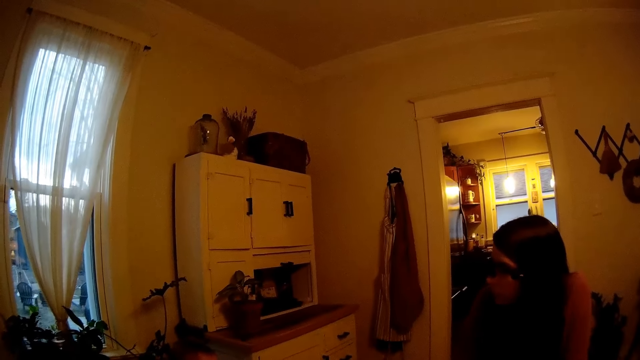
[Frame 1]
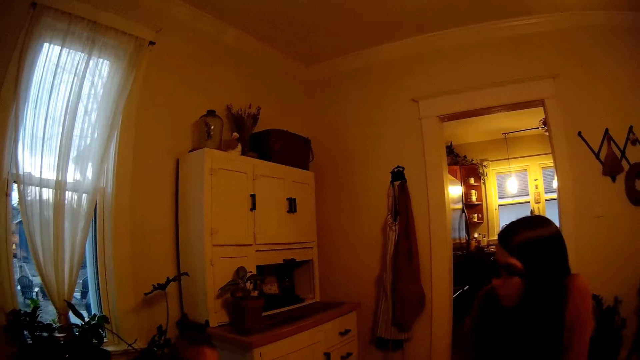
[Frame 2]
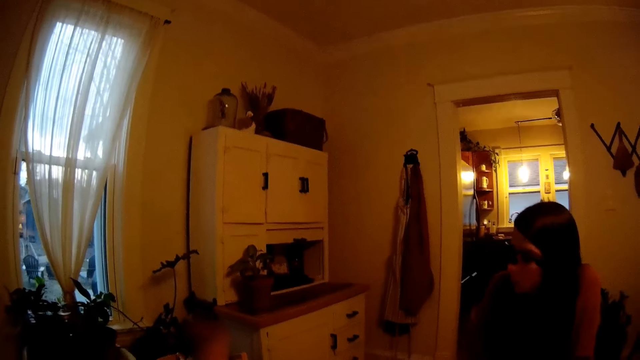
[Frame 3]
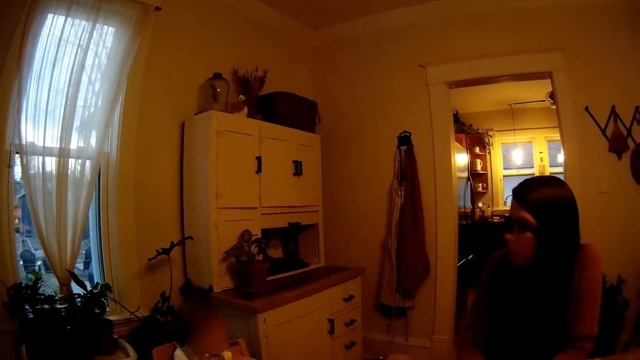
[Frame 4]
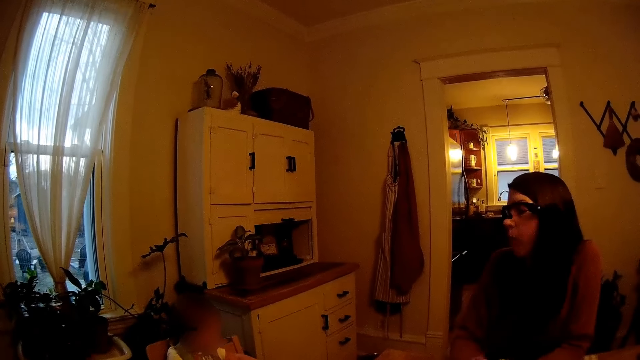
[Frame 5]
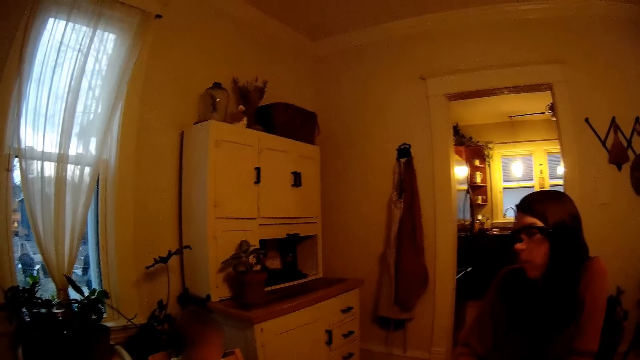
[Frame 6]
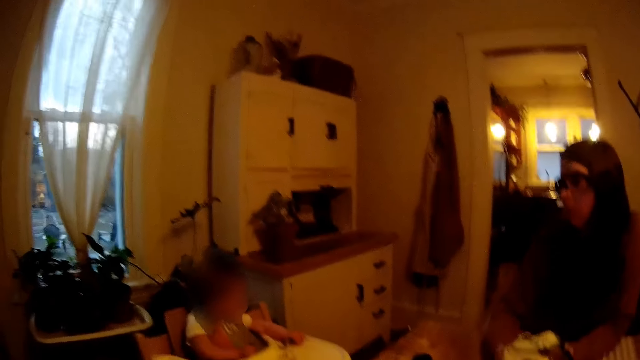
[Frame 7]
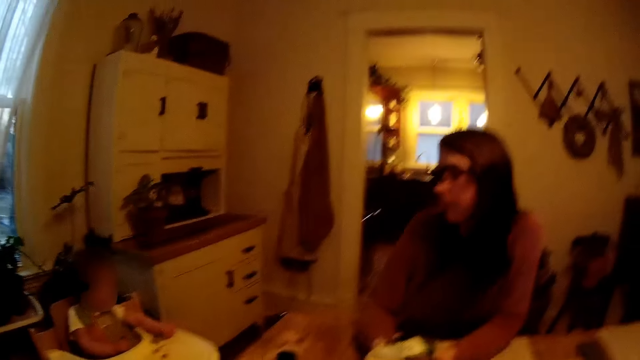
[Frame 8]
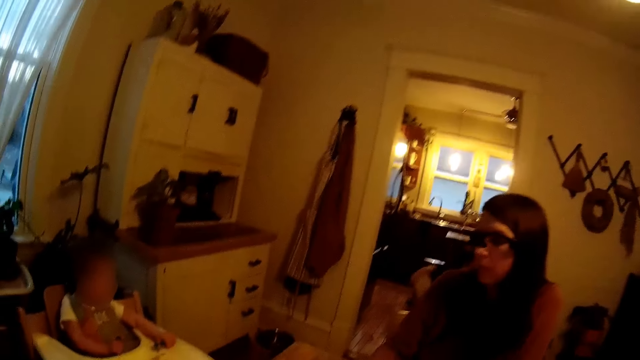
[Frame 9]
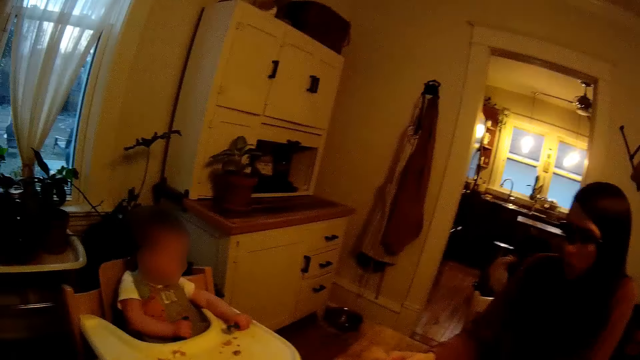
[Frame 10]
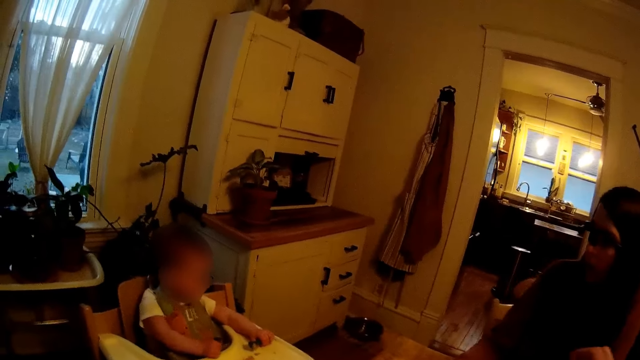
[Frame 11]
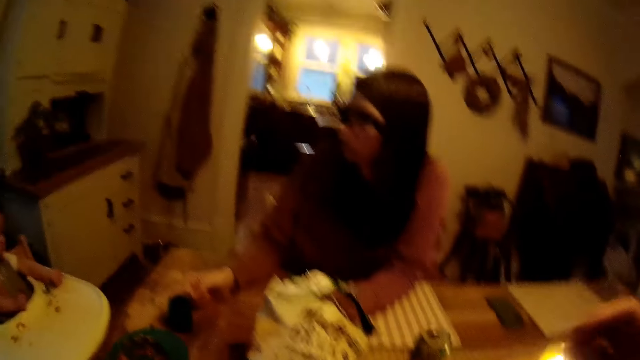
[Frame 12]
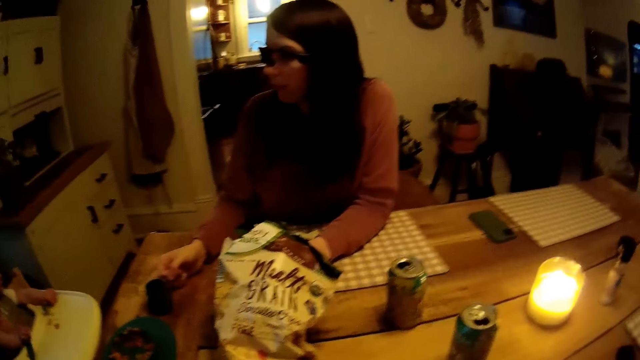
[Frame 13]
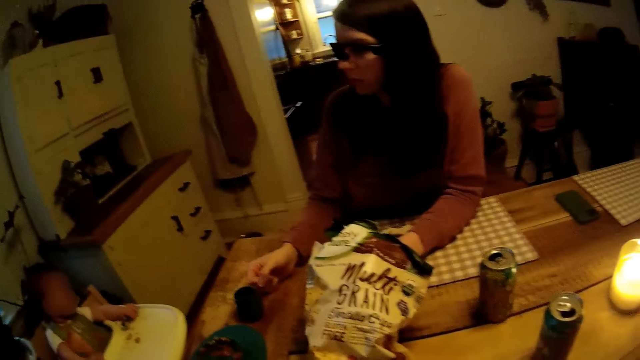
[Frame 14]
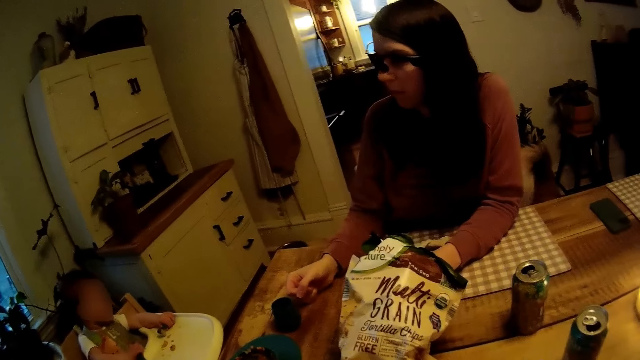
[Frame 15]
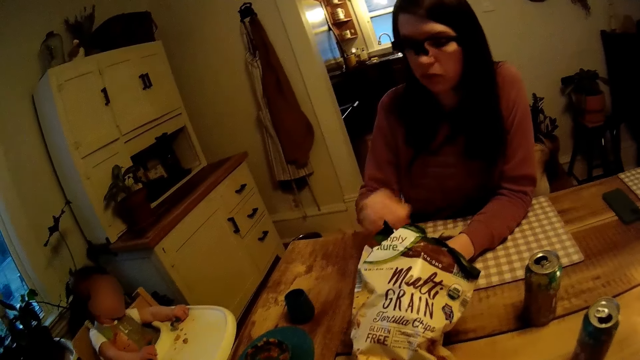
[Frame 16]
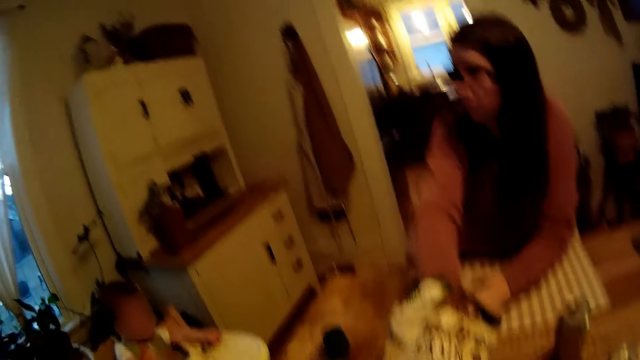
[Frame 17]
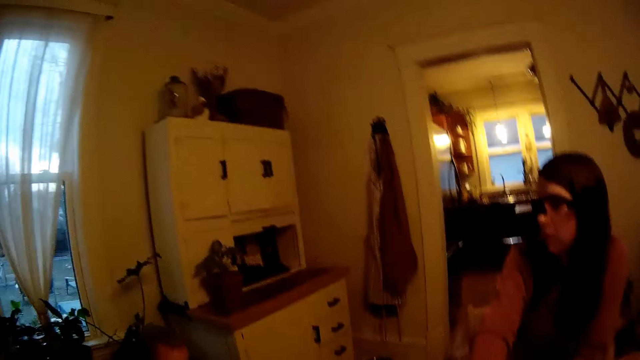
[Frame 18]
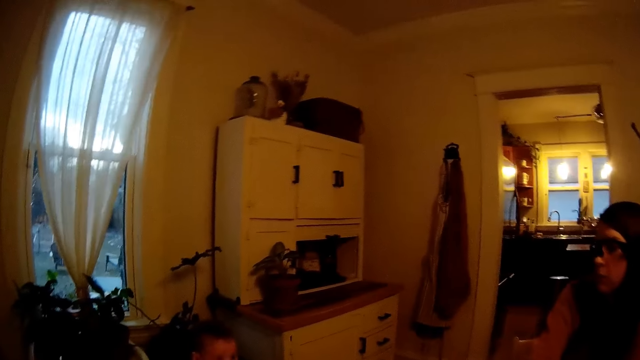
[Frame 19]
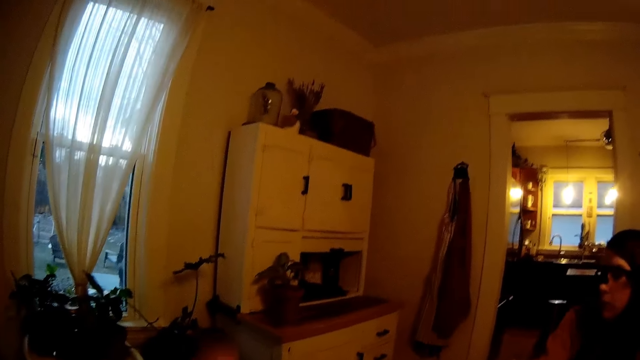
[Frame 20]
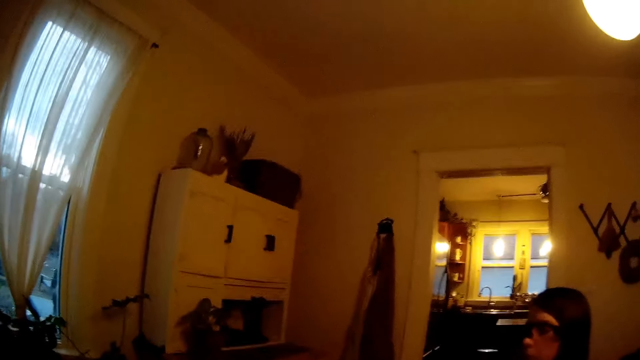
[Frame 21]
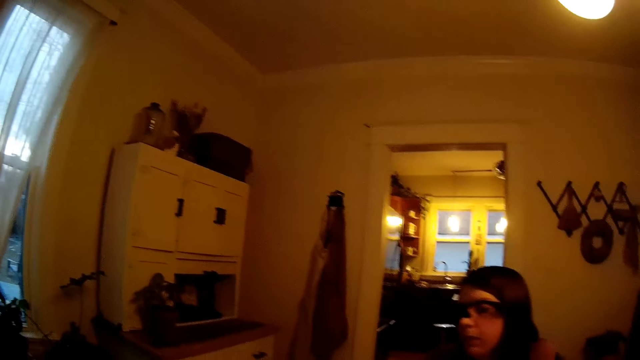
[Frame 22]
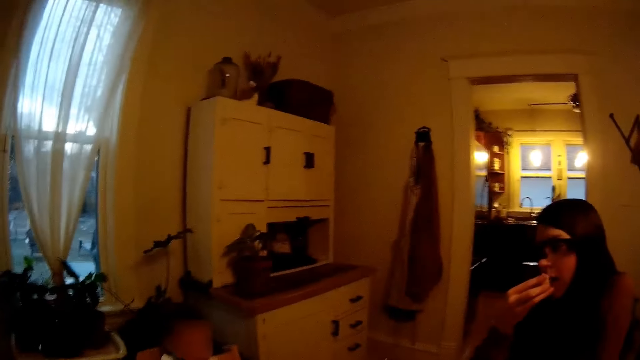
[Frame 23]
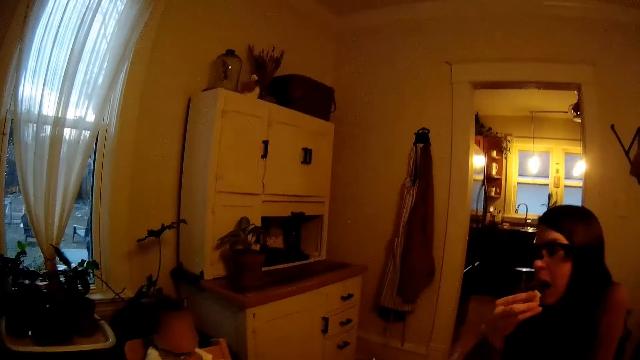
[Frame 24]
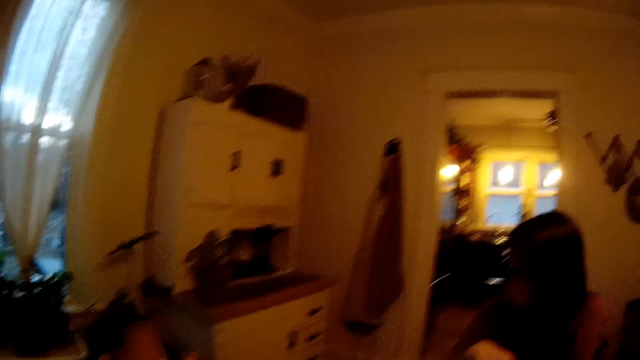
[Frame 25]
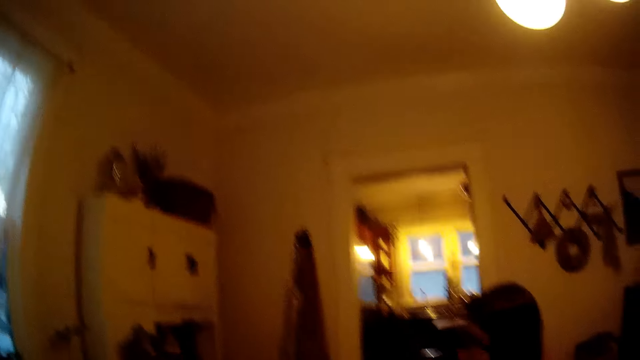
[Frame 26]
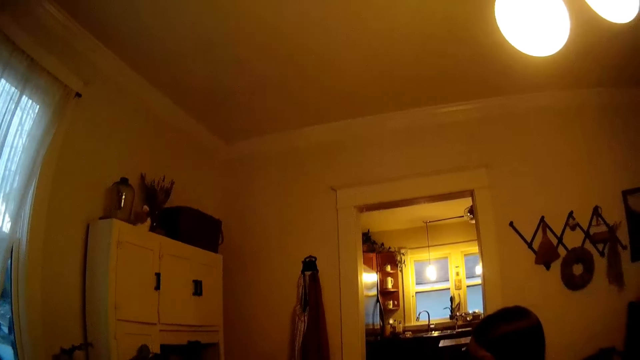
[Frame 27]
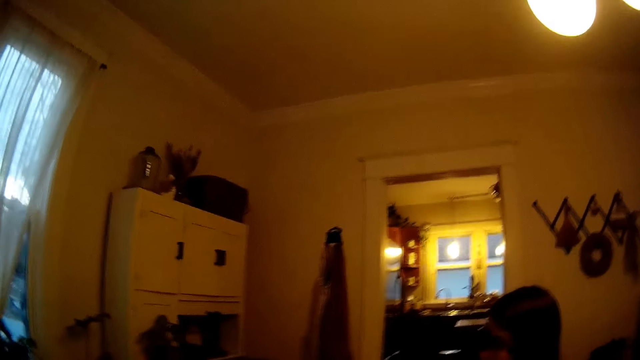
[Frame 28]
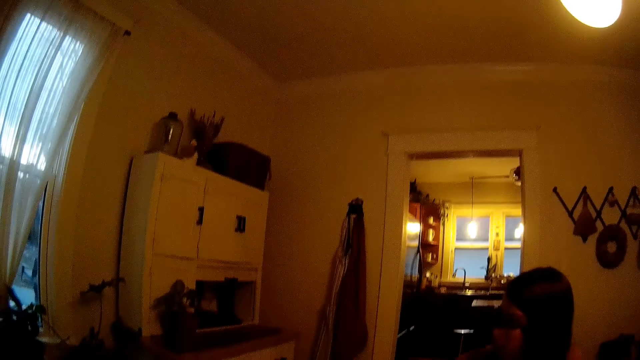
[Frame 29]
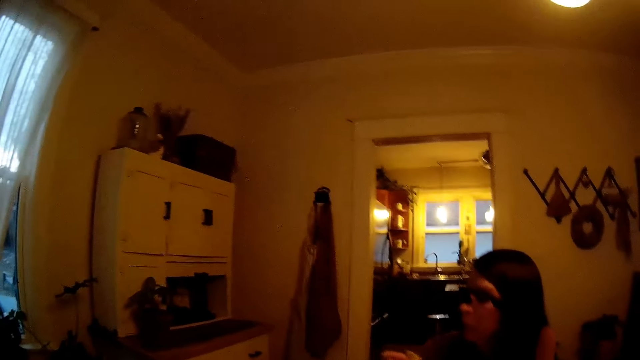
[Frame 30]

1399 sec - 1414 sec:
The baby plays with the spoon in his right hand. The woman picks up a chip from the pack of chips on the table with her right hand. The woman takes a bite out of the chip in her right hand.

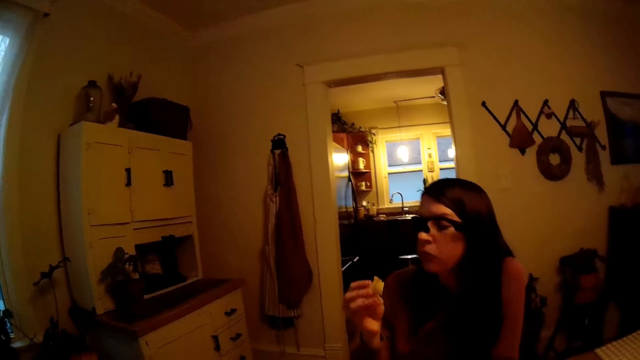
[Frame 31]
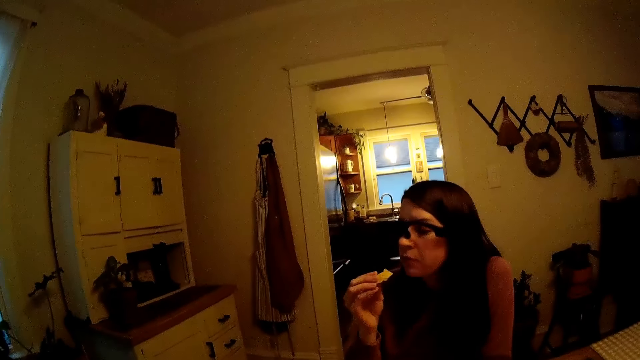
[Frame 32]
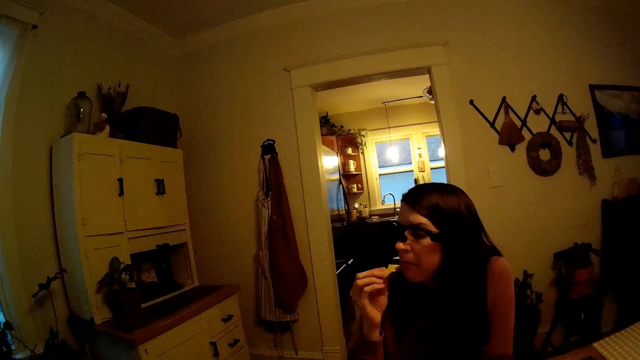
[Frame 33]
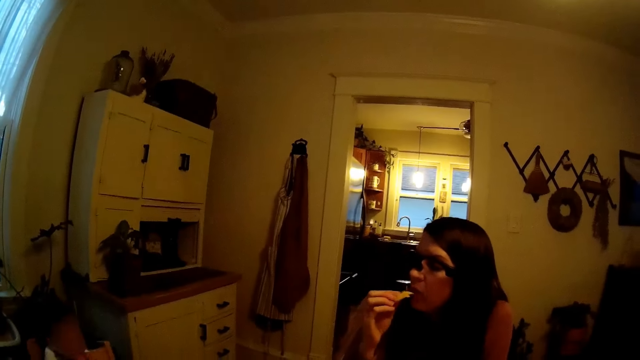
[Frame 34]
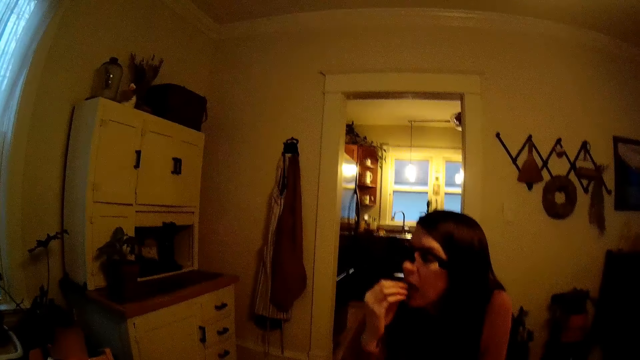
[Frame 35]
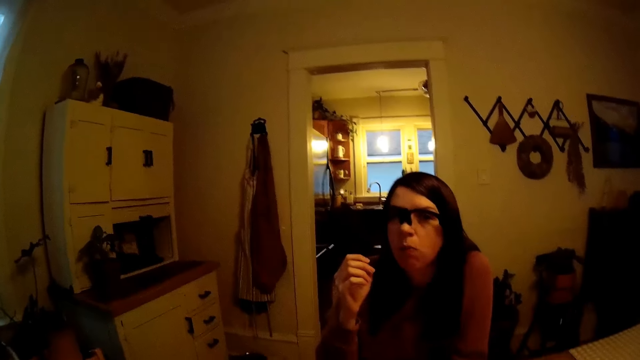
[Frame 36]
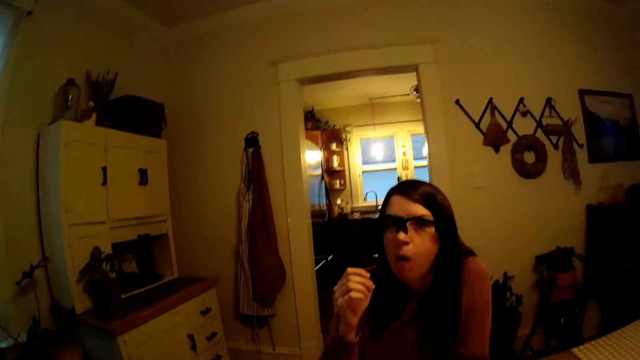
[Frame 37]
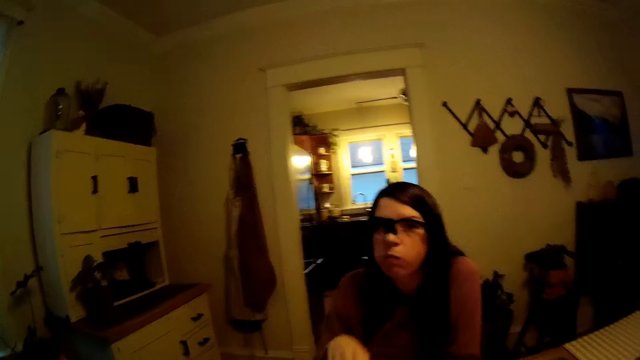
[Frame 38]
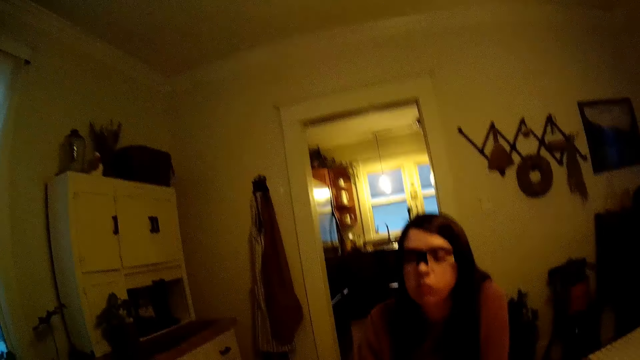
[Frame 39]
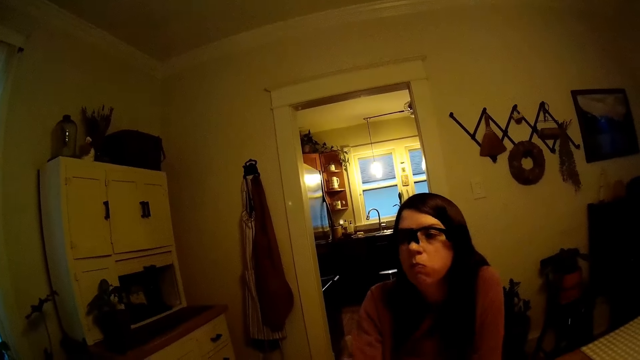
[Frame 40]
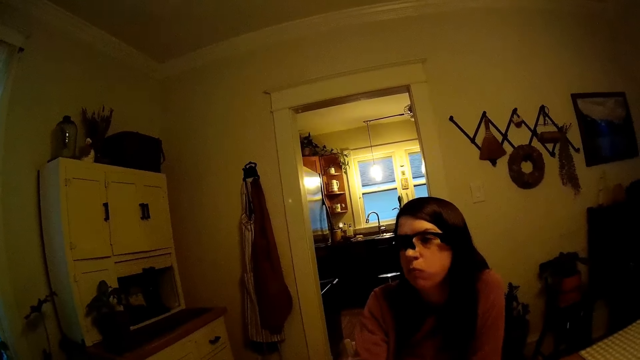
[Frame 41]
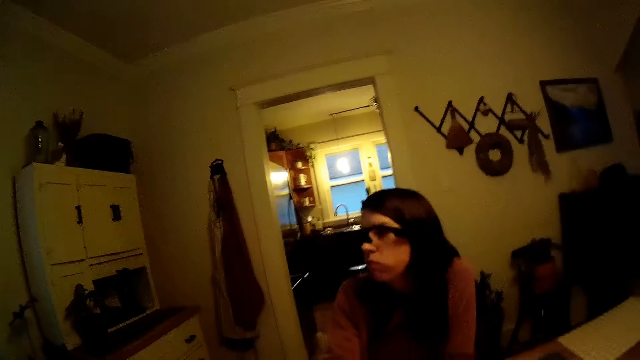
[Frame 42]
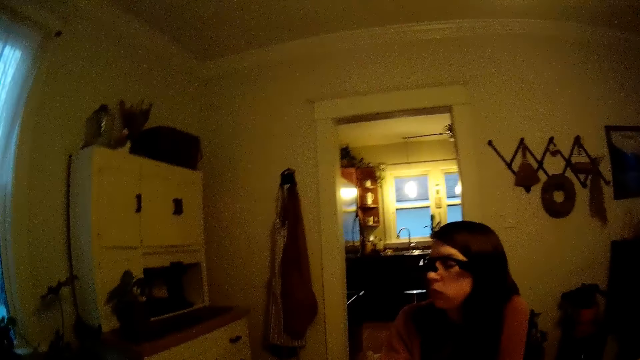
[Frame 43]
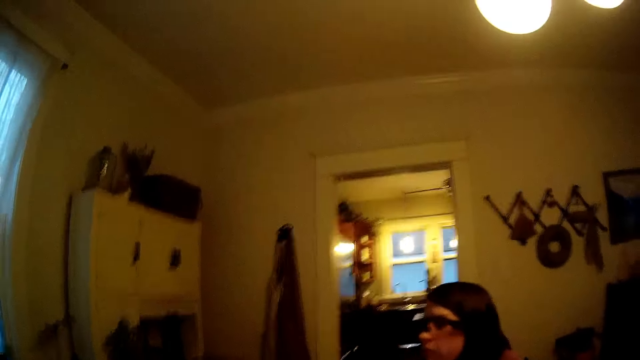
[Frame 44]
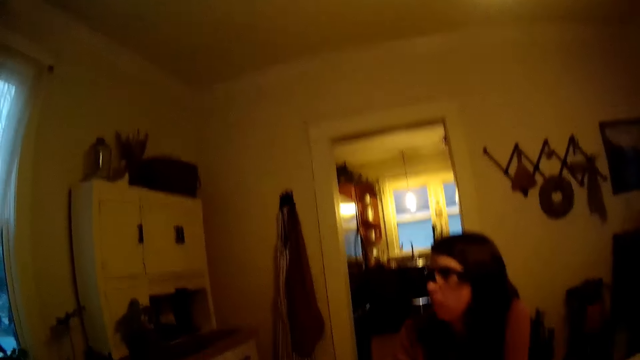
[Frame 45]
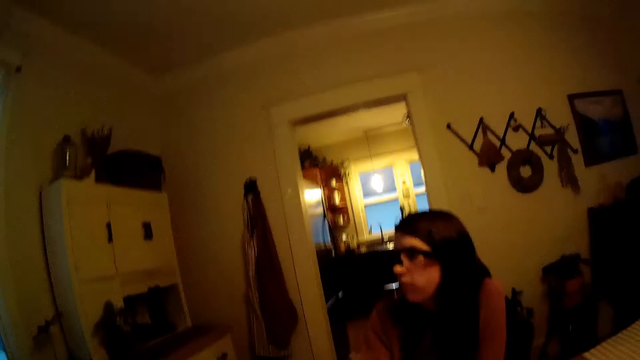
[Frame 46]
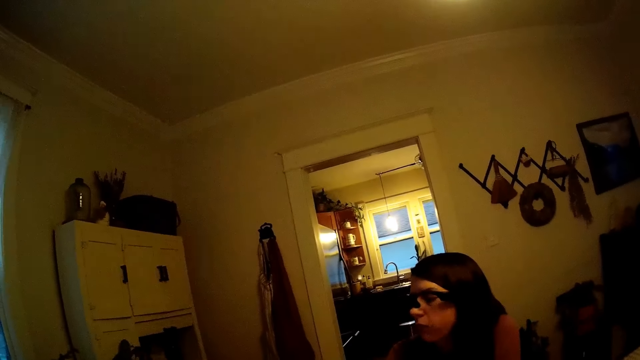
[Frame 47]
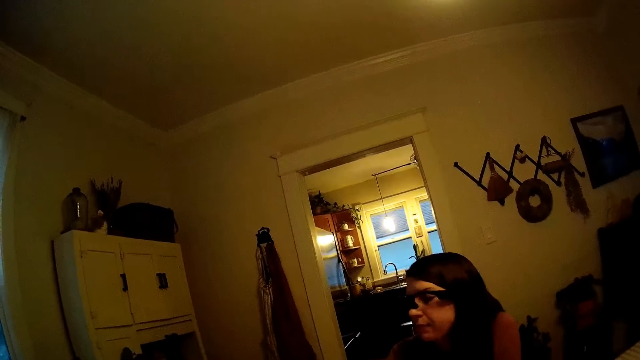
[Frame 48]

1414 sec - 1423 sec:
The woman eats the chip in her right hand.
